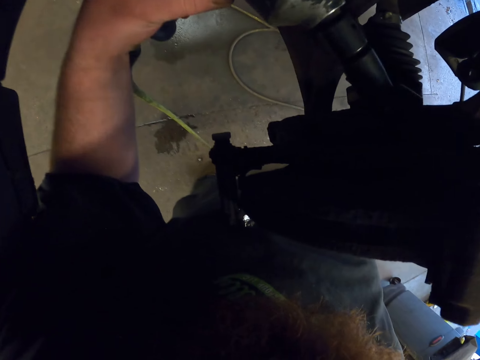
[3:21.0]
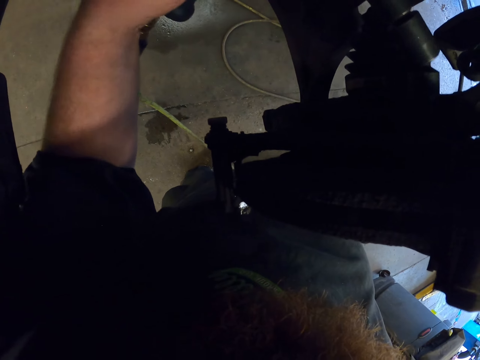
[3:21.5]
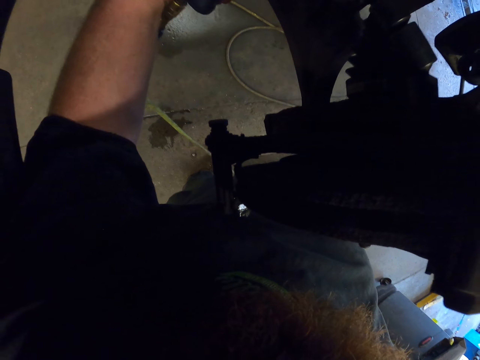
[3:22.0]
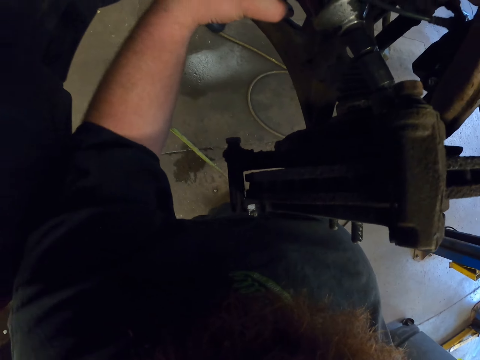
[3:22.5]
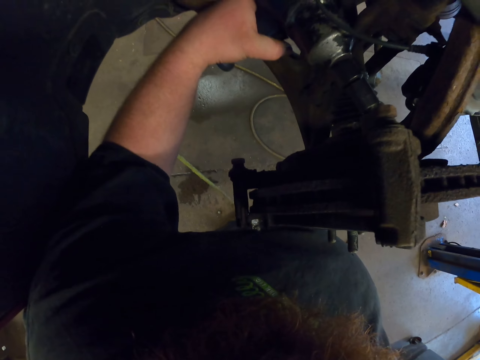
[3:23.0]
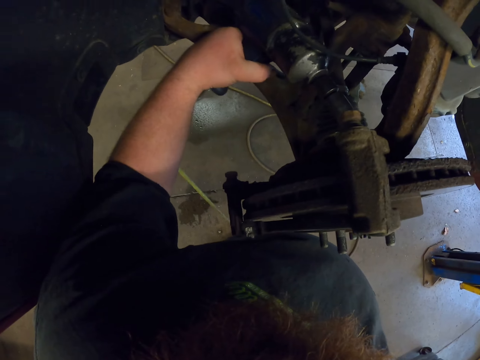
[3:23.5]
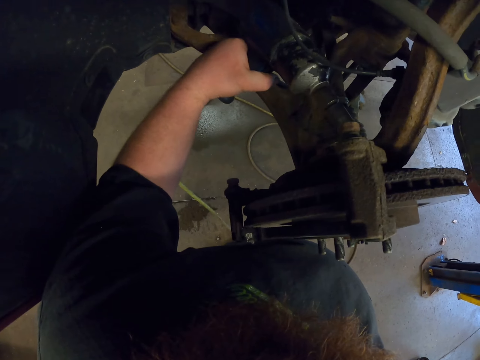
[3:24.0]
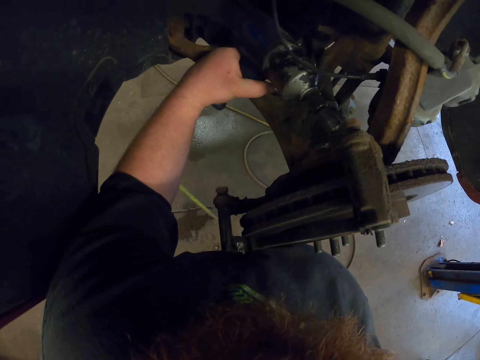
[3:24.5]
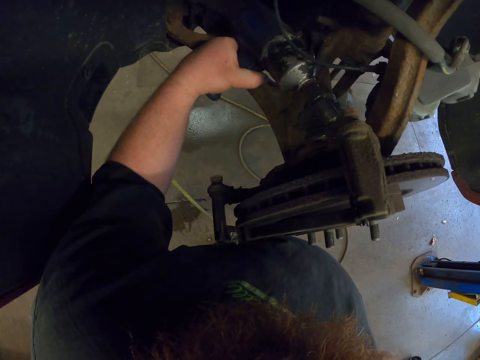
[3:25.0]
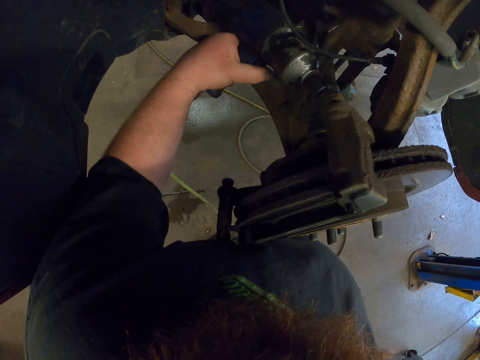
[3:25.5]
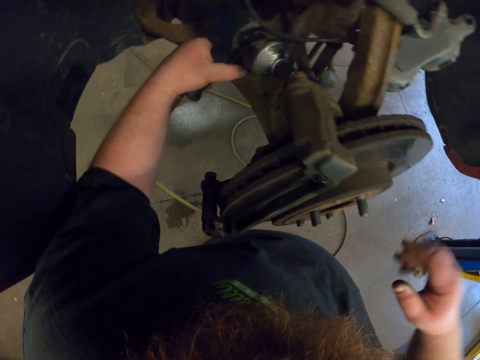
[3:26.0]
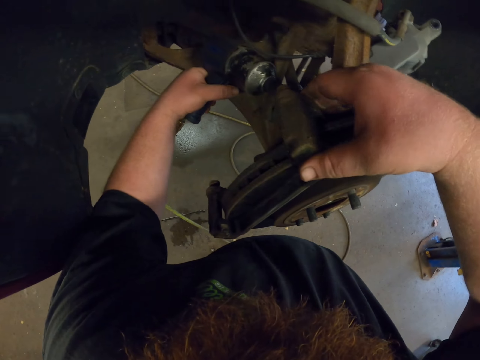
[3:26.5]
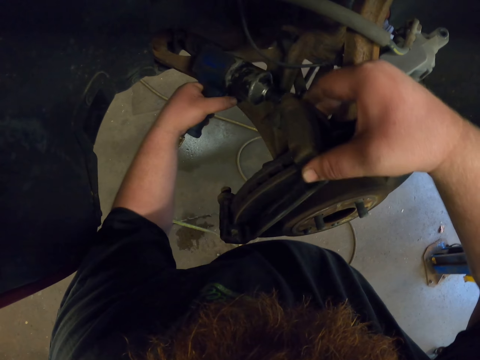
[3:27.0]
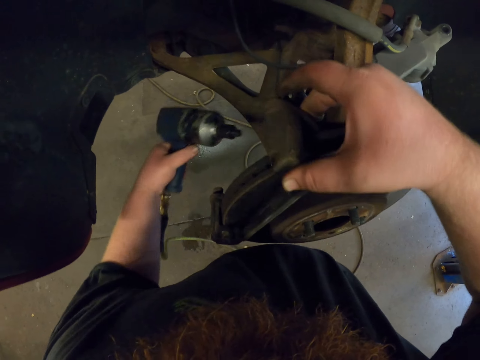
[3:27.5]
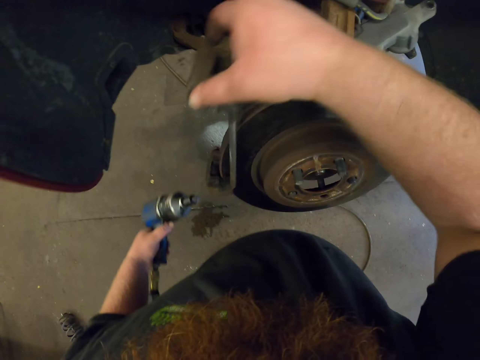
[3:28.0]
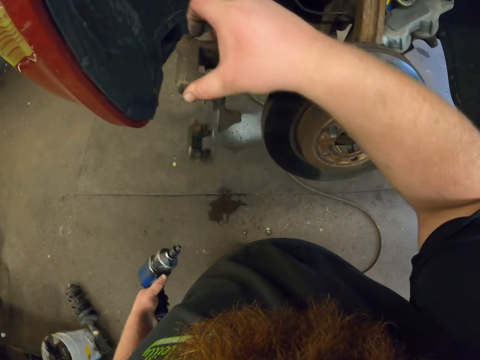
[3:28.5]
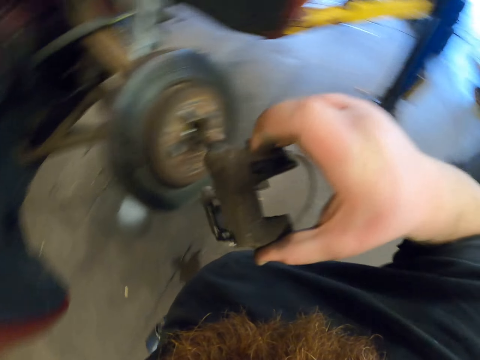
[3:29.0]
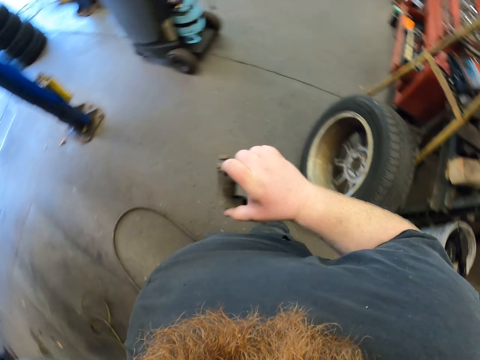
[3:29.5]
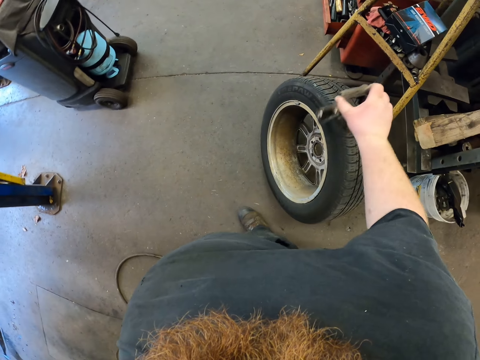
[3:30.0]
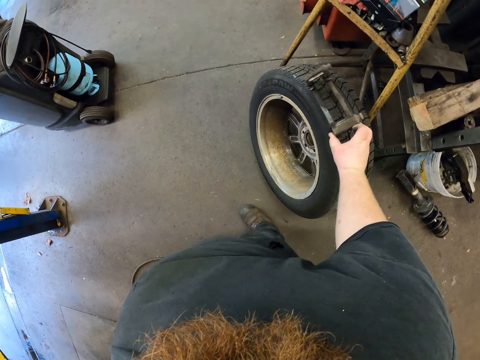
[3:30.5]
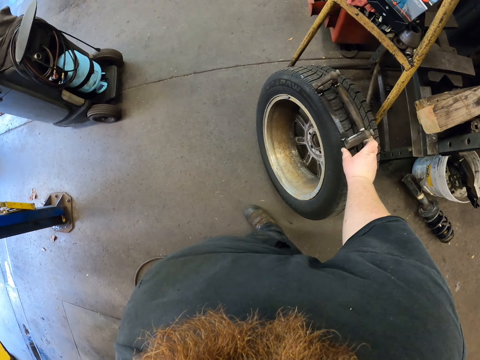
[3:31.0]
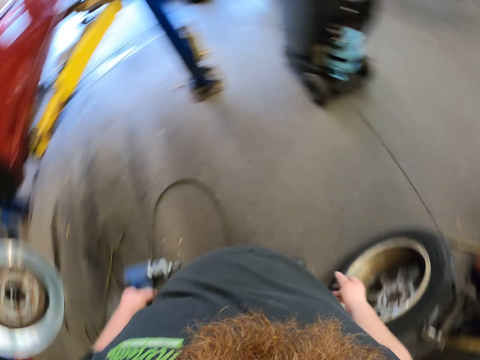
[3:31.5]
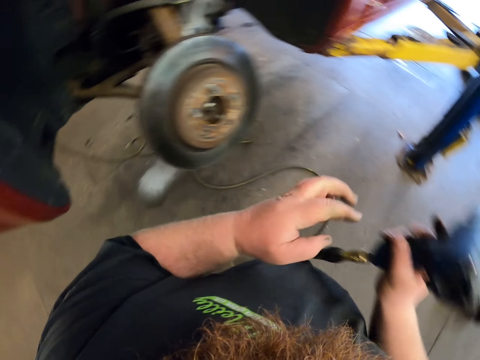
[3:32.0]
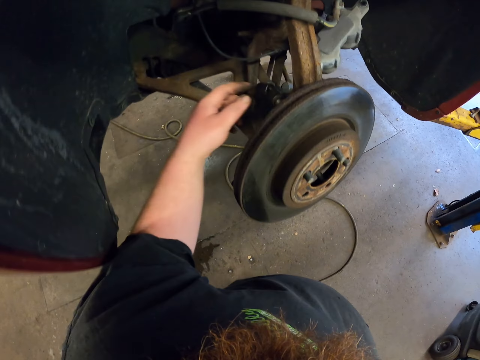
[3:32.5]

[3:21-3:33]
The camera wearer fixes the brake disc. They remove a metal bar from the brake disc. They put the metal bar on the tire.

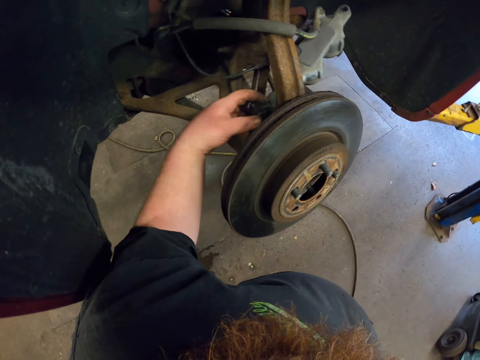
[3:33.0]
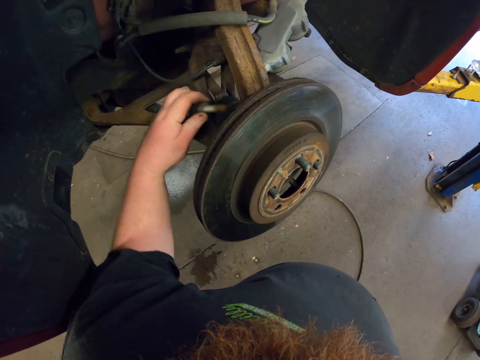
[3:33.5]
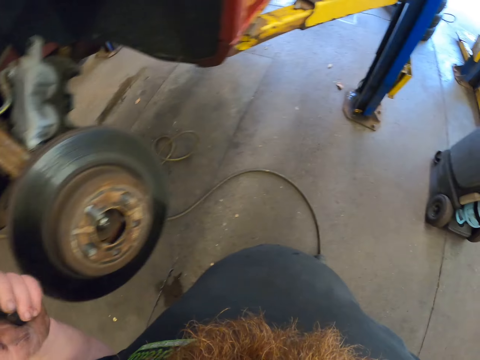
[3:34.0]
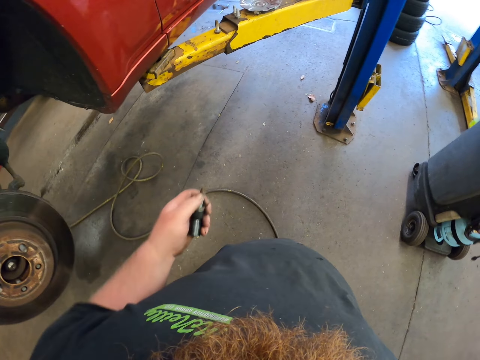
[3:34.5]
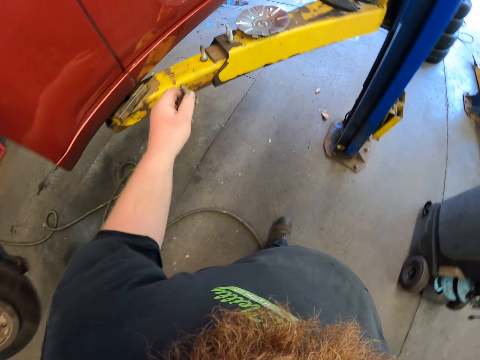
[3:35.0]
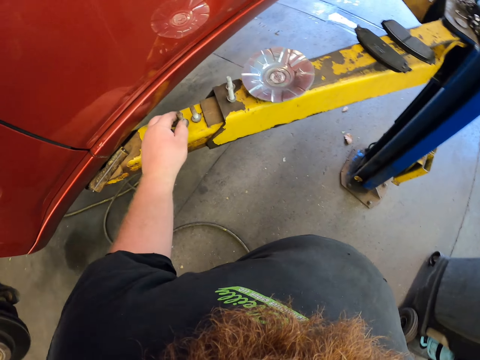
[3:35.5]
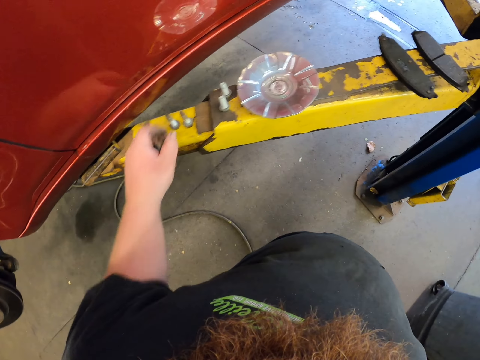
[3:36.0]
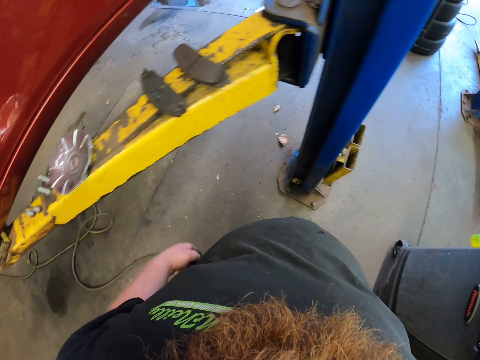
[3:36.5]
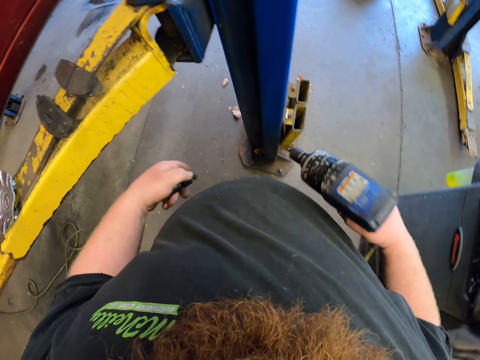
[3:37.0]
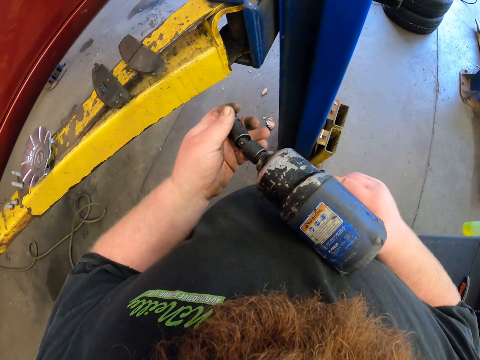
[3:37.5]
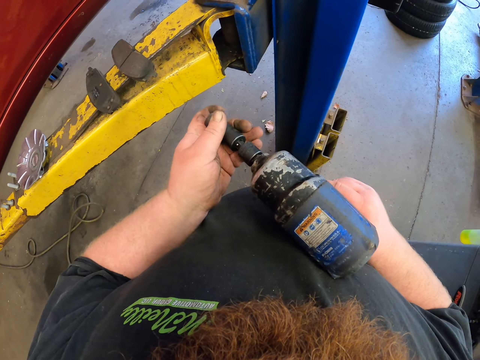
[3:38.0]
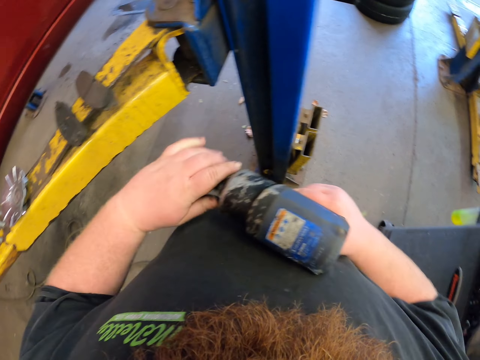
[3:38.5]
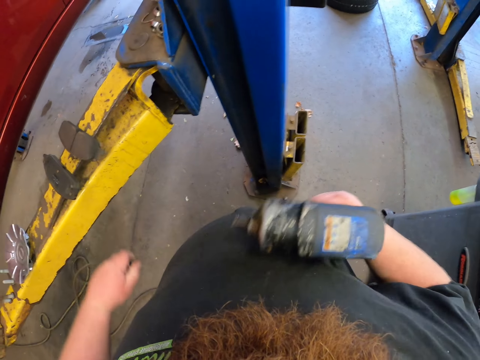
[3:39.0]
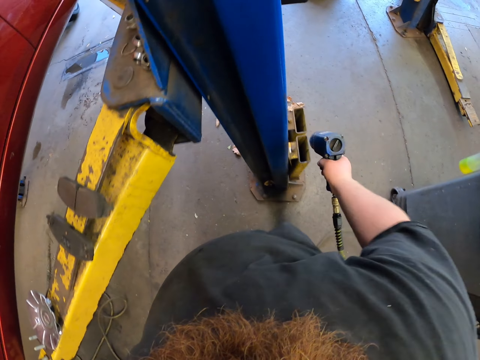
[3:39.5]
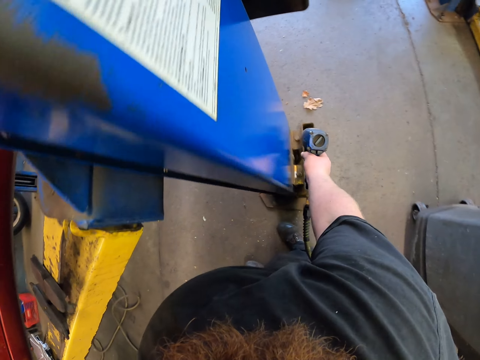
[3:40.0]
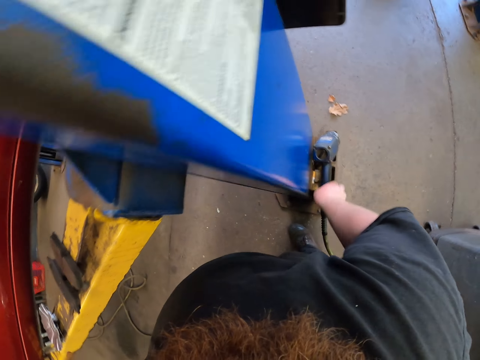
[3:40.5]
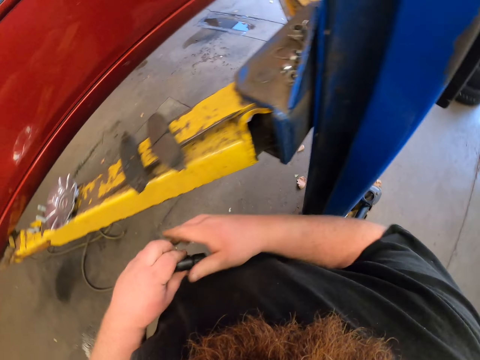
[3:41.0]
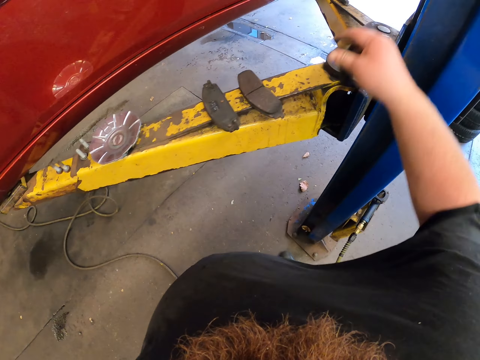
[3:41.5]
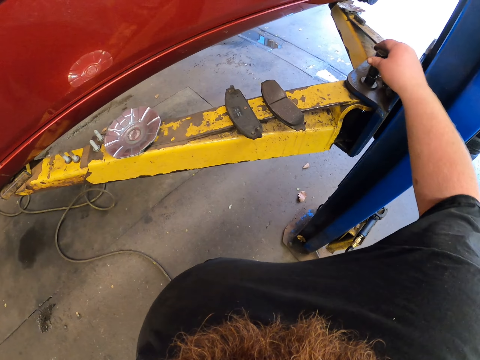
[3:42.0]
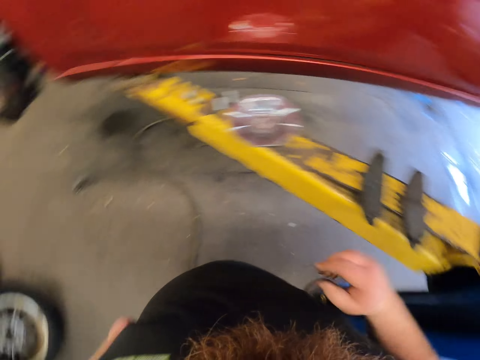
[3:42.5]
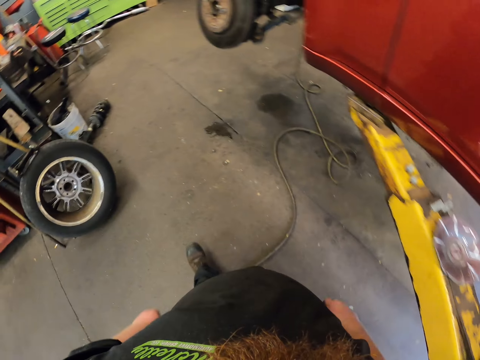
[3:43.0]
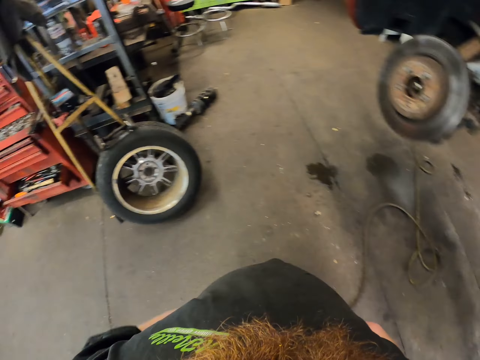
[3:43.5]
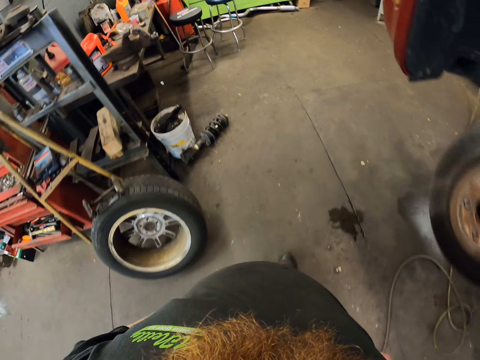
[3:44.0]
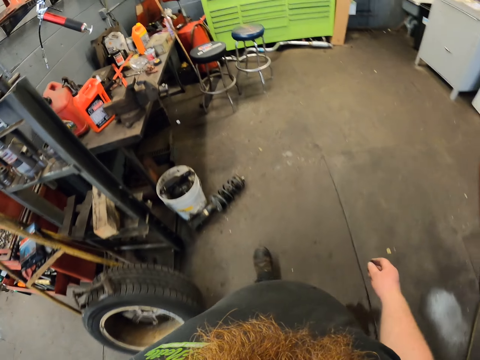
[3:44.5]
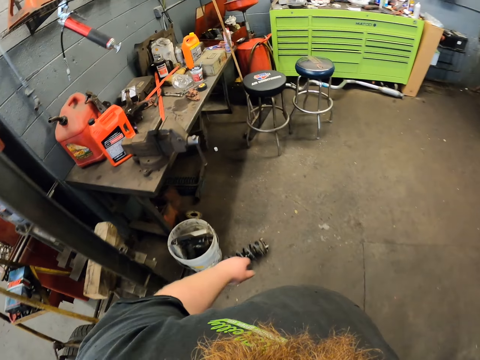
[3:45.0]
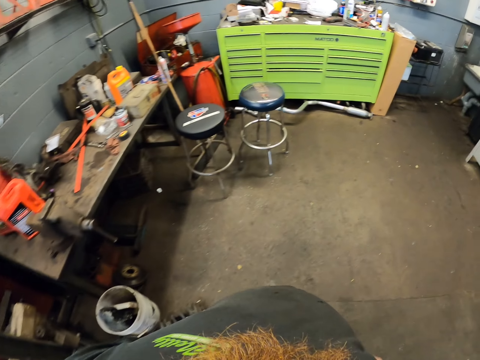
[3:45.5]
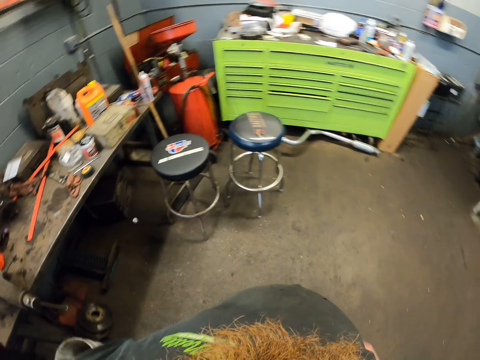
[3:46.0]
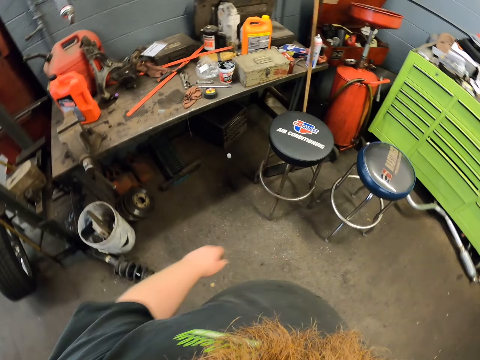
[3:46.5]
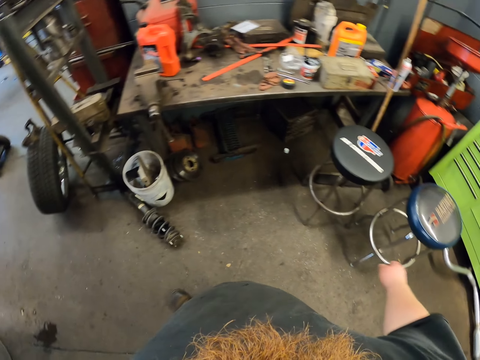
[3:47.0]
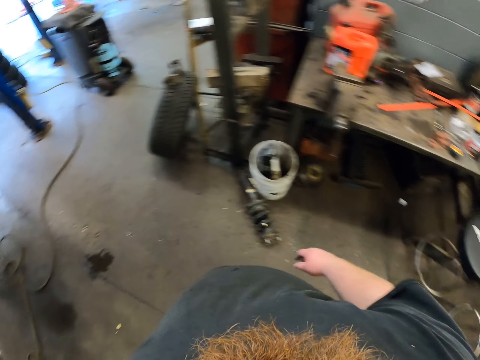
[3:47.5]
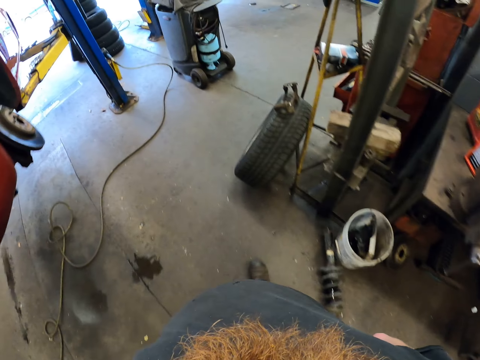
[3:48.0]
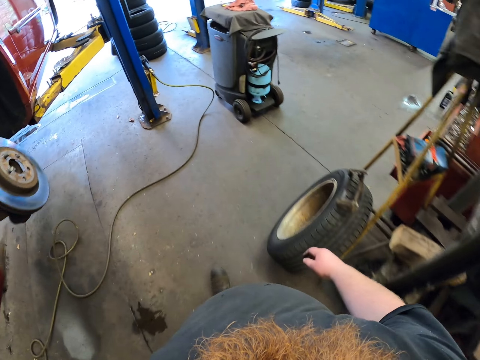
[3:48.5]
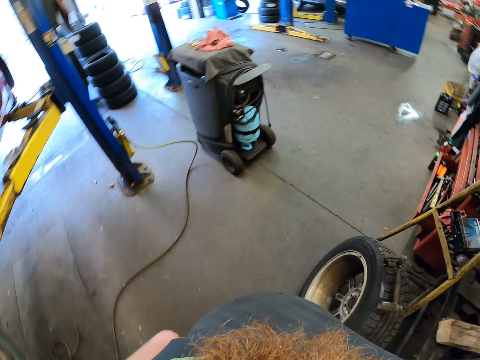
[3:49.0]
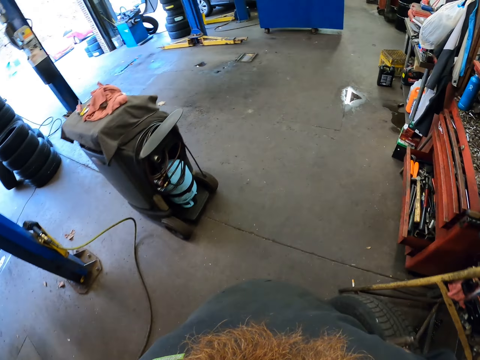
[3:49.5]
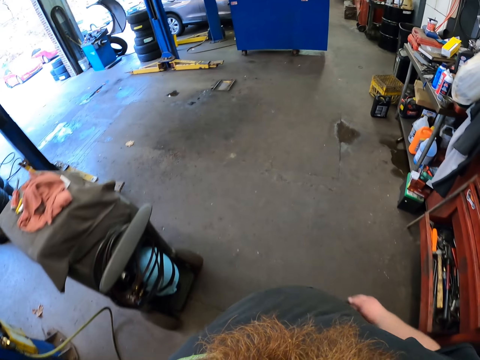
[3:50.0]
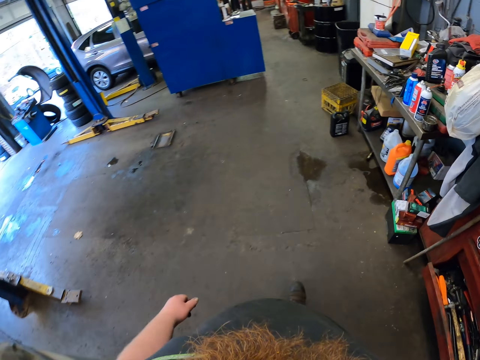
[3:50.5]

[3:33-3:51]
The camera wearer picks up a bolt from the brake disc. They put the bolt on the stand. They fix a ratchet handle on the machine. They put the machine on the metal stand. They put the bolt on the stand. They walk in the workshop.
